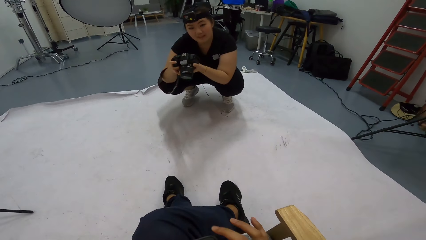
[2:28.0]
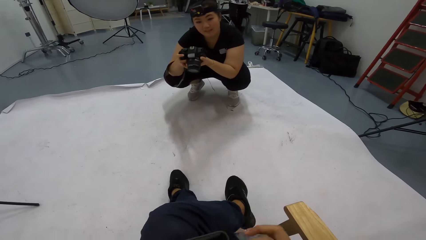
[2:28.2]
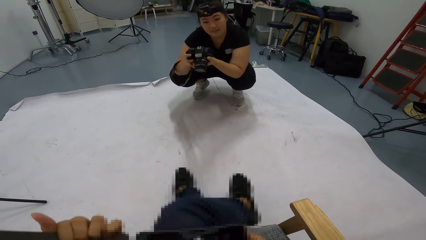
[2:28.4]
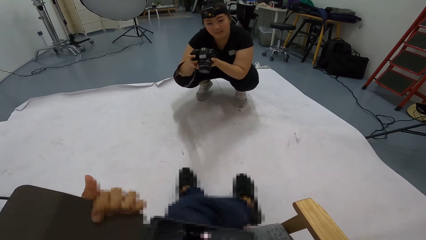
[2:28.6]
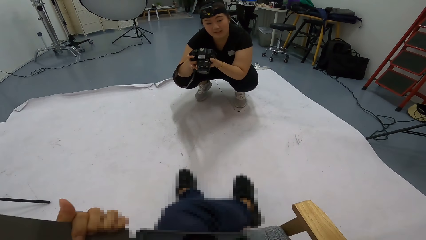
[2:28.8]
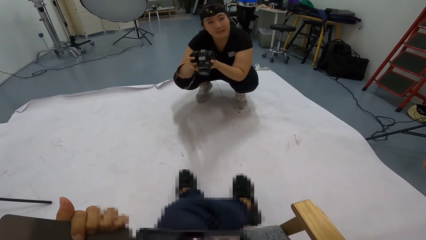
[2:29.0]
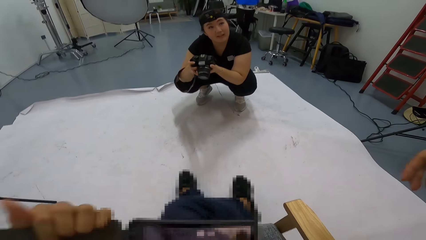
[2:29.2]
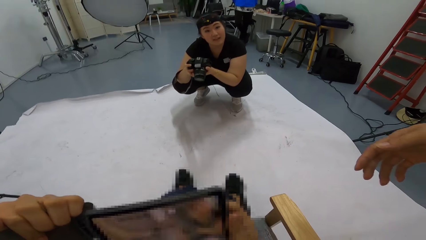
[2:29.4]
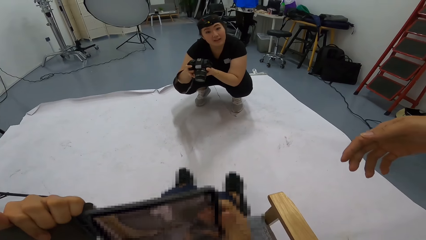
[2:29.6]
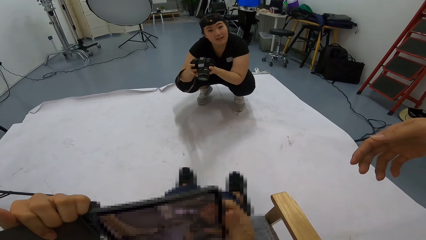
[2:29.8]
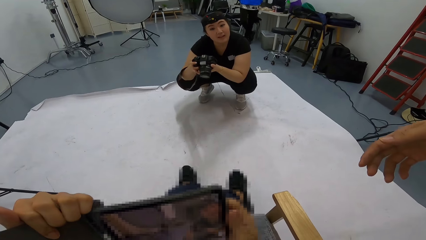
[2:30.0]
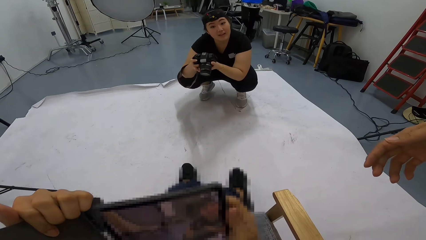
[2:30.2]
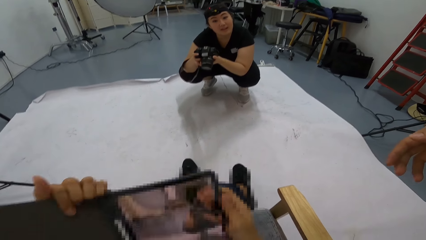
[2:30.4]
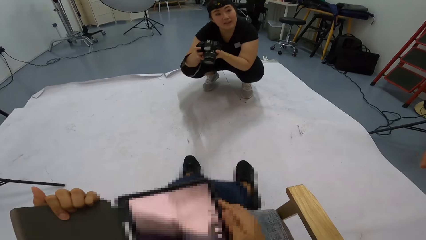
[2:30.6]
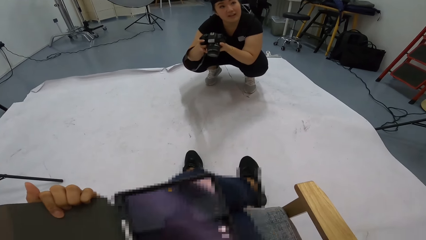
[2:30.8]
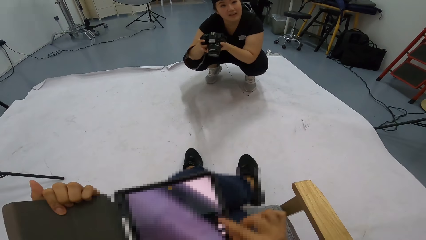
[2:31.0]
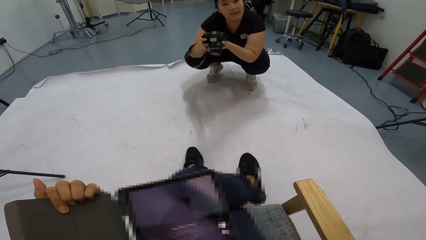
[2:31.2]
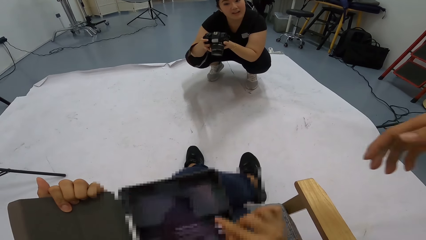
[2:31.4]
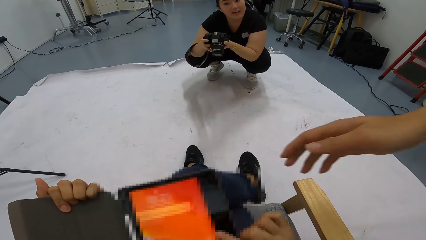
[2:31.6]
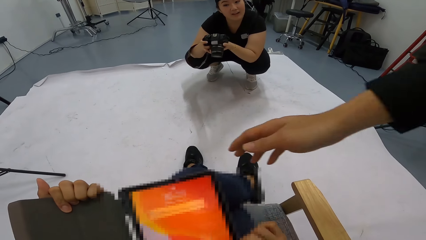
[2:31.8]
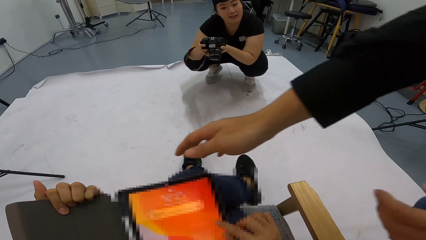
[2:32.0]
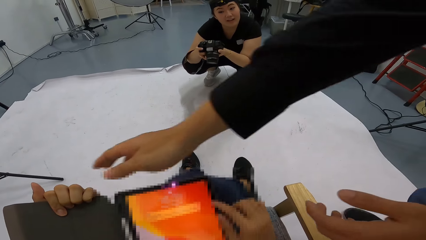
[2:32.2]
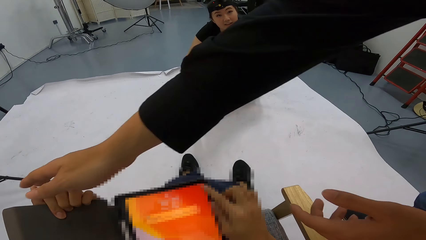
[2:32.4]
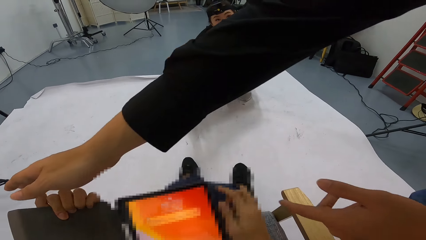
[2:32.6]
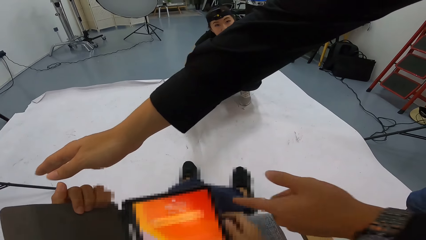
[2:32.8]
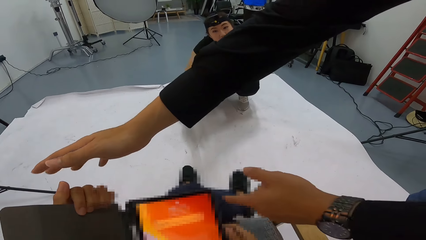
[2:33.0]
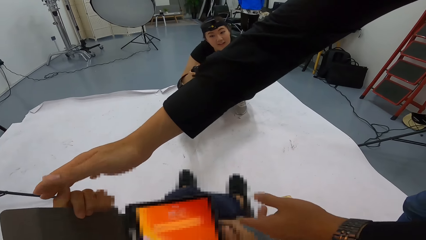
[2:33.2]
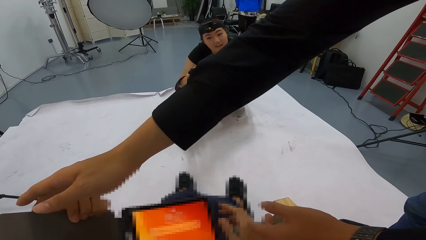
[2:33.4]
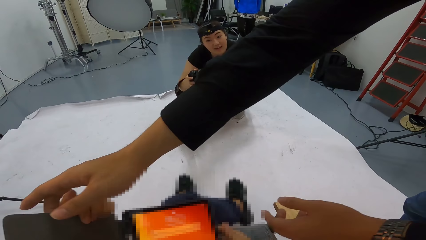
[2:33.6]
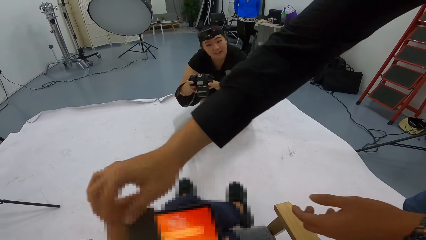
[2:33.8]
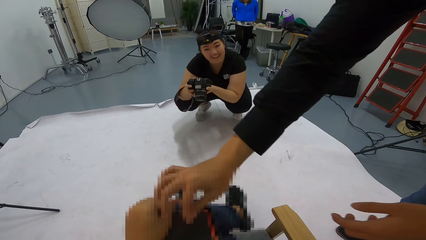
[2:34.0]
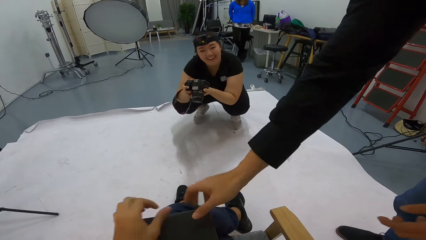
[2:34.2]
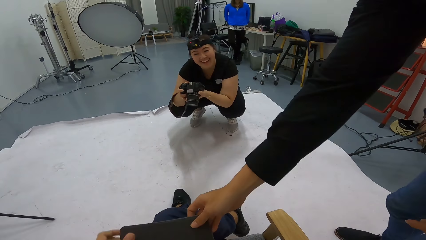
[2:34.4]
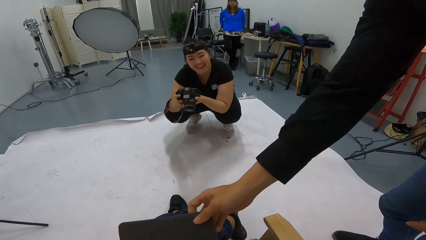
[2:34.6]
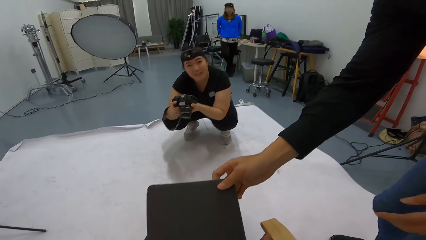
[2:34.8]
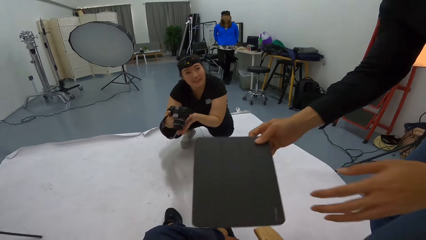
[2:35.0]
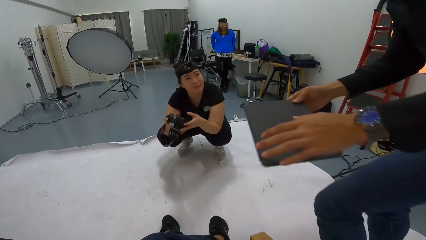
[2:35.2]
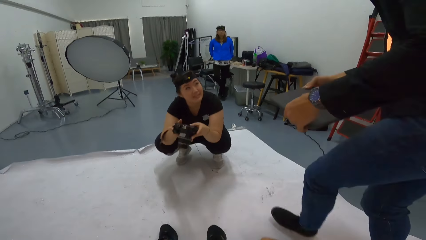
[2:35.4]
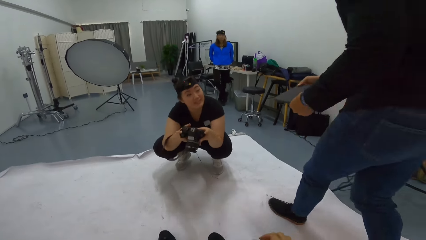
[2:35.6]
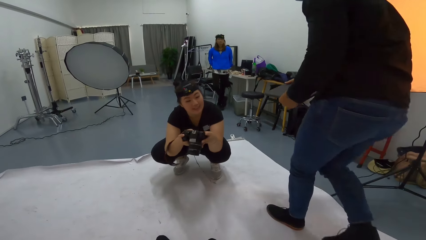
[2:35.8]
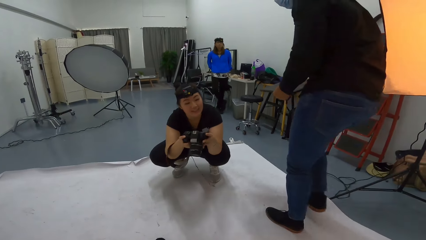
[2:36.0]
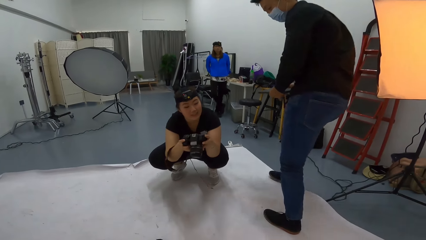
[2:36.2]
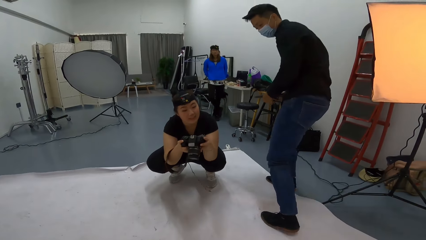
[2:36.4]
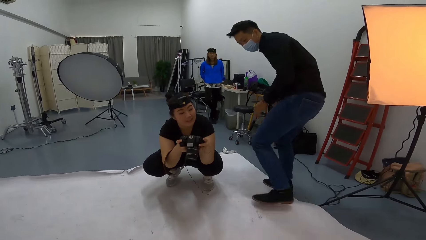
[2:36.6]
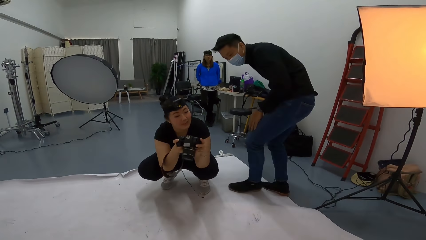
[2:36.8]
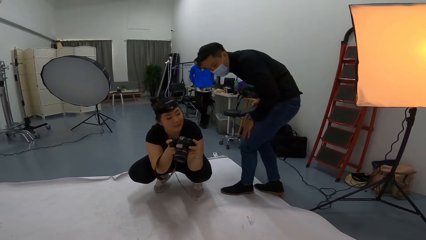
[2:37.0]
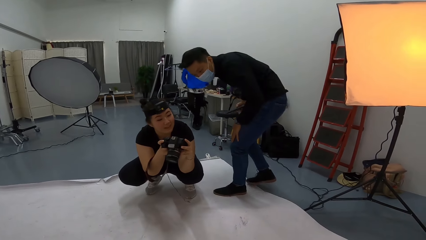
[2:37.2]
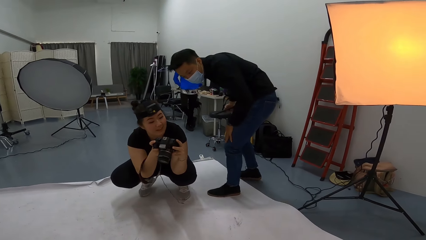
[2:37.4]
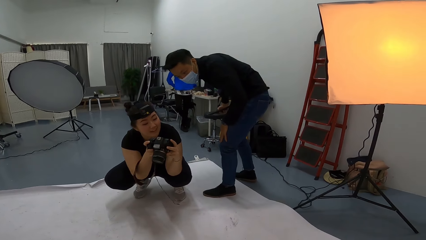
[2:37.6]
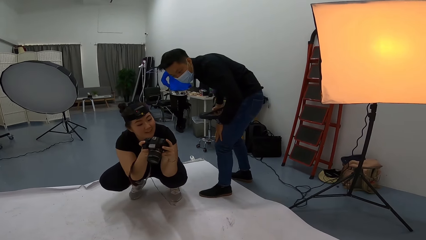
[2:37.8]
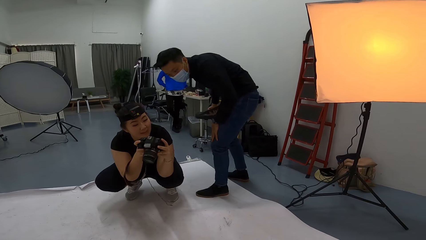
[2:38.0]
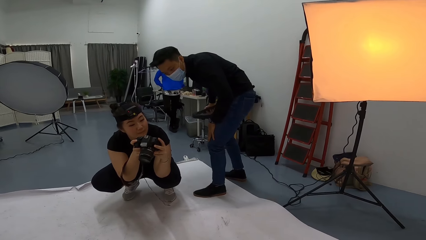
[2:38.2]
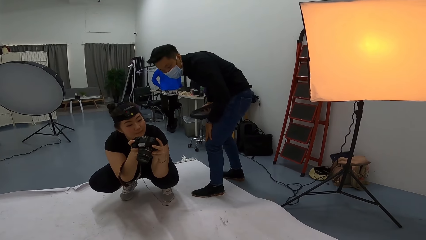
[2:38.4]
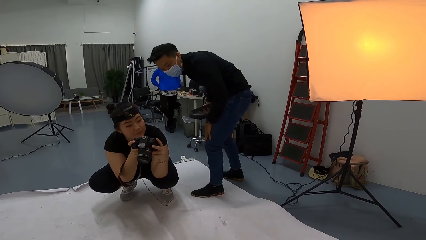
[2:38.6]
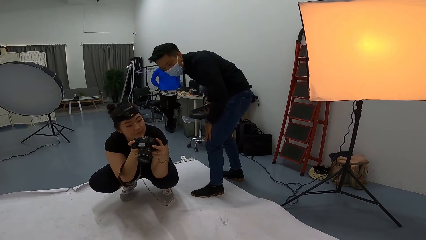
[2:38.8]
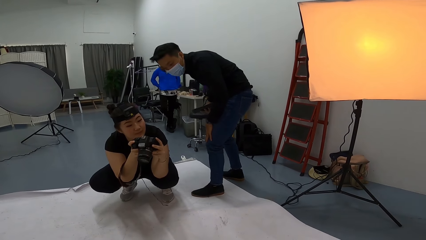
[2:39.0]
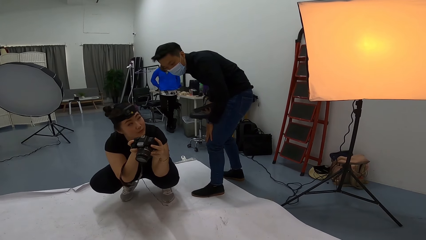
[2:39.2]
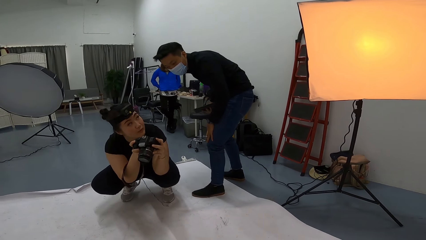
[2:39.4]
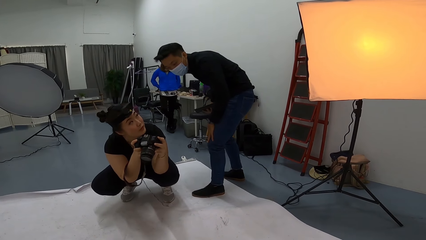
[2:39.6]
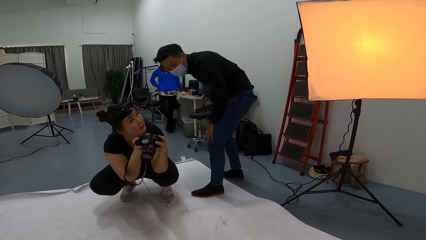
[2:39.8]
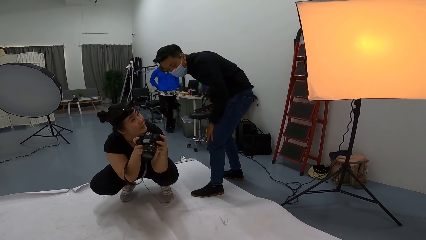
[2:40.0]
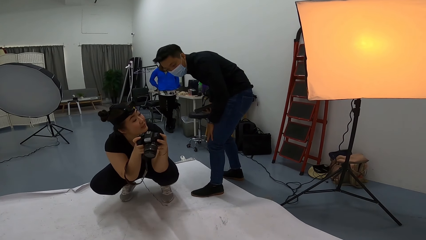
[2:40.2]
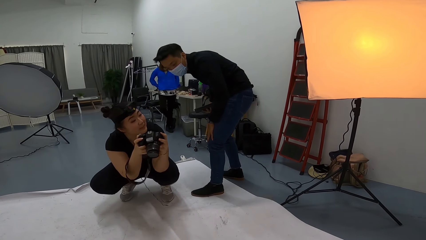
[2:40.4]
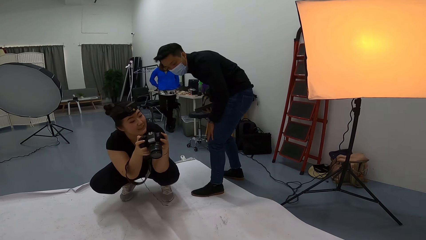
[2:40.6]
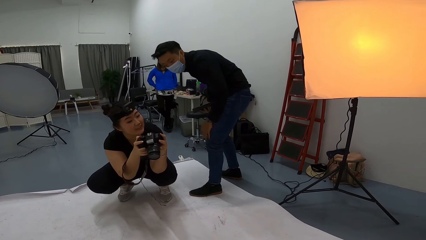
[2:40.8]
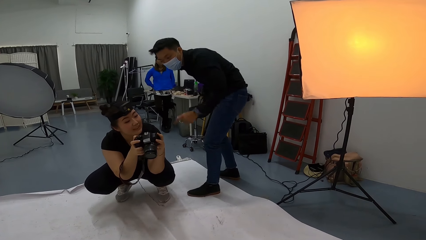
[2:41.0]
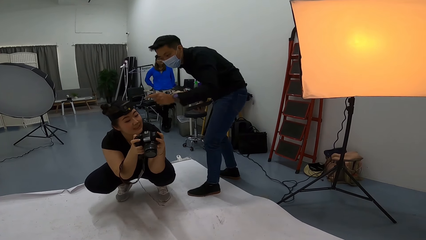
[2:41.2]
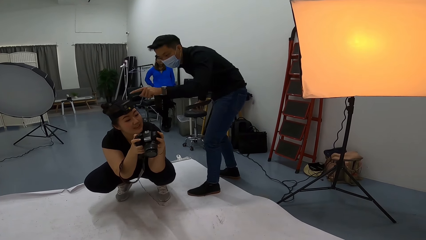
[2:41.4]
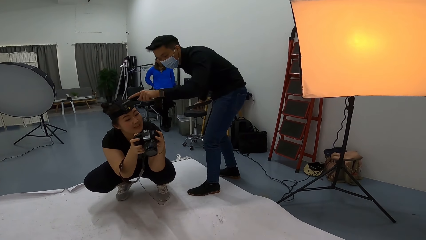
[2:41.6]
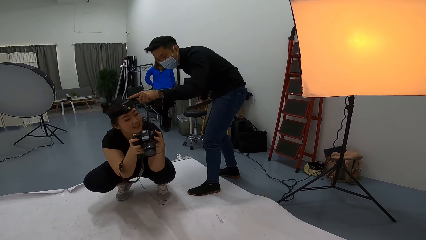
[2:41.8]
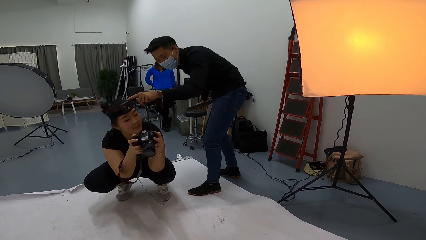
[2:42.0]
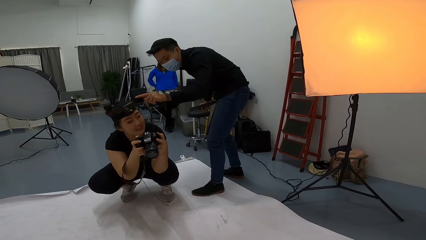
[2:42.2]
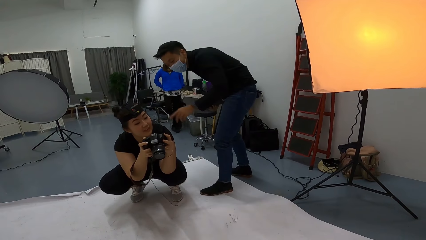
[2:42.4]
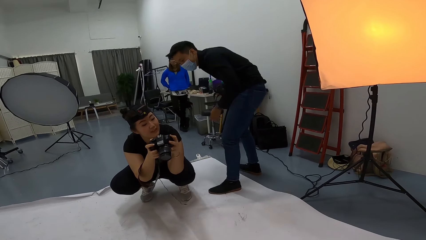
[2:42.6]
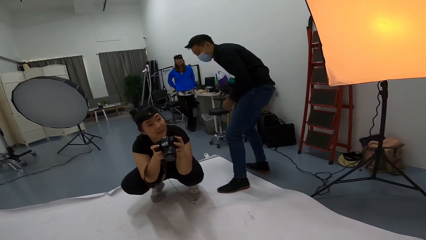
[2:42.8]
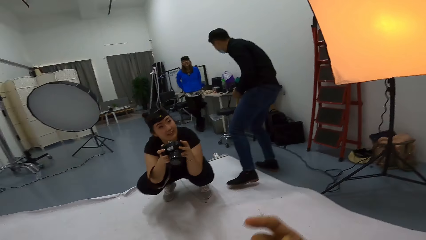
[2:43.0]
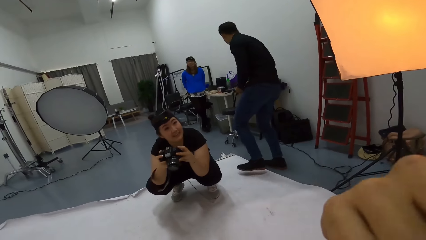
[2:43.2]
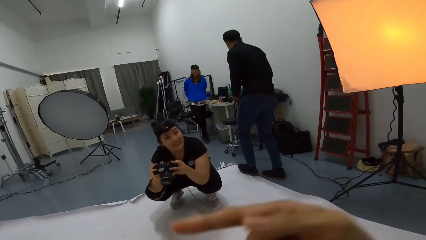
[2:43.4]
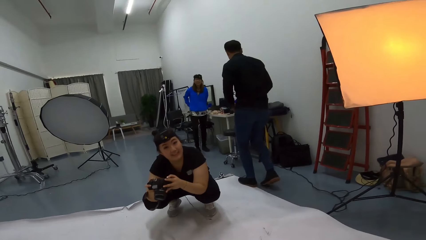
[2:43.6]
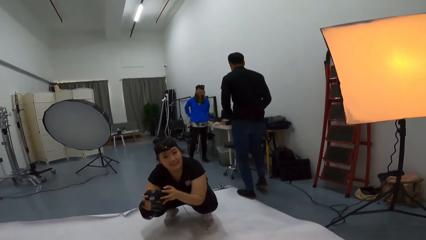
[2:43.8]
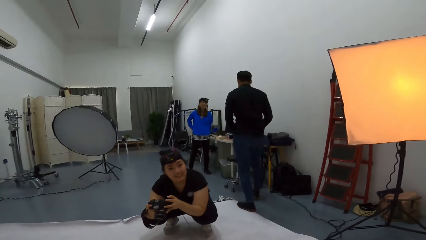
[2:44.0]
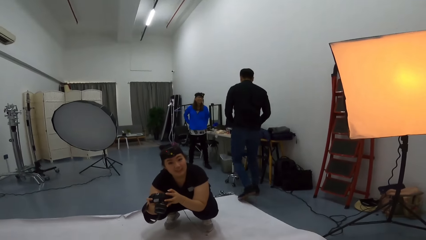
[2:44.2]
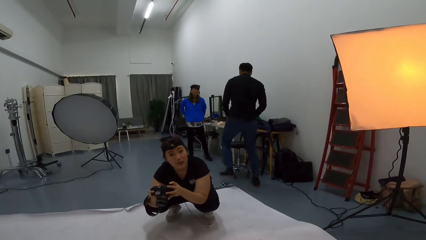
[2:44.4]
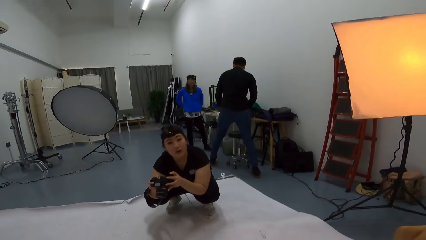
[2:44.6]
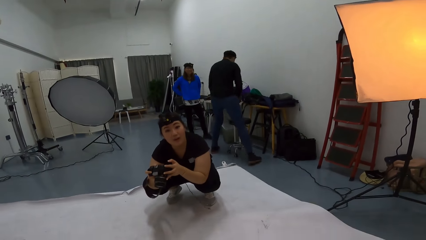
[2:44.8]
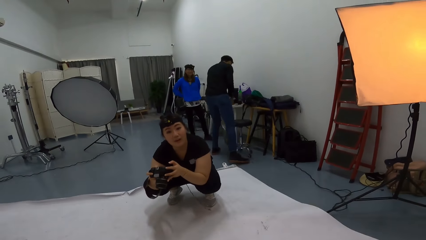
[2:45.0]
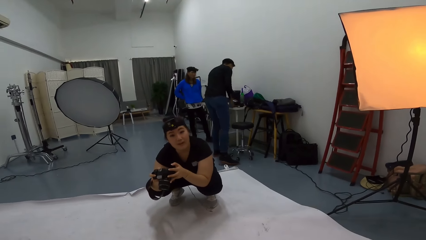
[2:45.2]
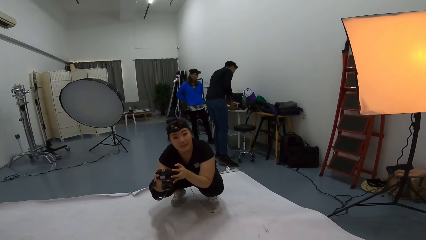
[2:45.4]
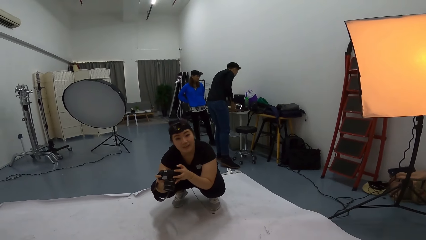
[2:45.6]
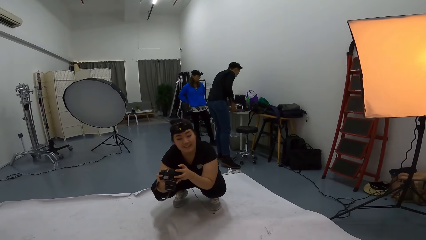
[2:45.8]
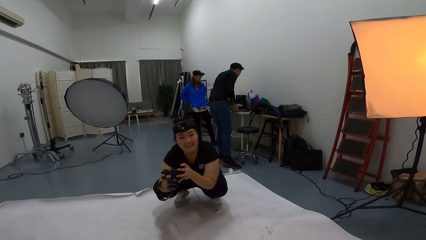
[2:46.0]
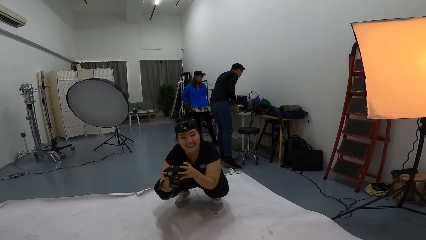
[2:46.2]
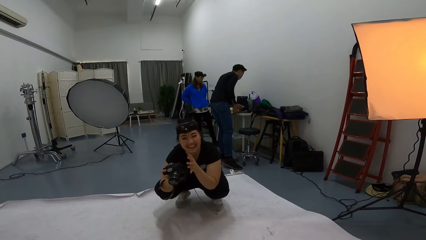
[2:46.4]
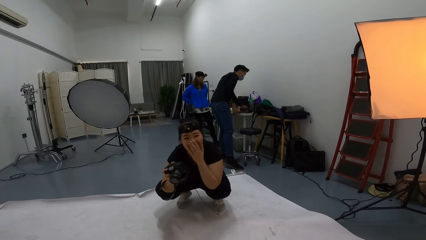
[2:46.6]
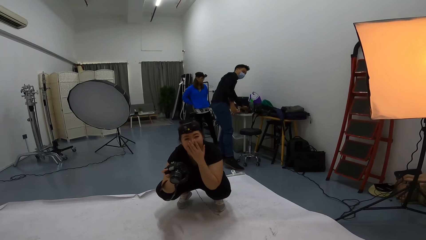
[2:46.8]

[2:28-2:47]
The camera wearer interacts with a lady. They use the tablet. They interact with a man. The man takes the tablet from the camera wearer. The man walks in the room. The camera wearer interacts with the lady. The man observes the camera. The camera wearer stares at the lady. The lady interacts with the man. The camera wearer moves one hand. The man taps the lady's camera. A person adjusts her standing position. The camera wearer interacts with the lady. The man places the tablet on the table. The lady covers her mouth with her hand.
